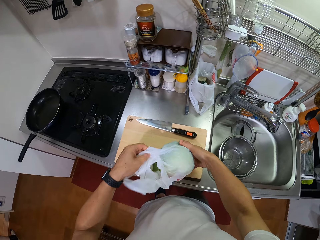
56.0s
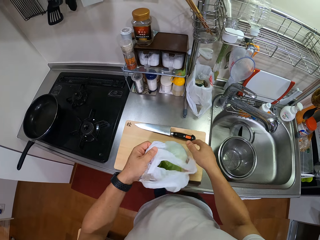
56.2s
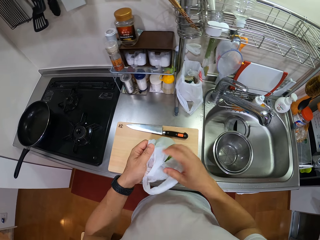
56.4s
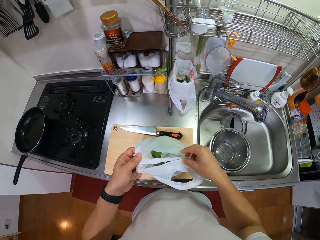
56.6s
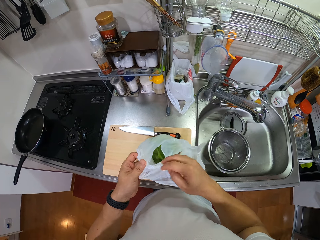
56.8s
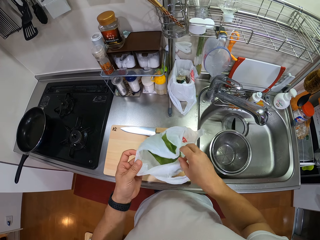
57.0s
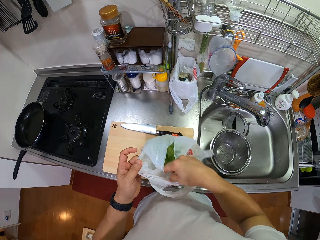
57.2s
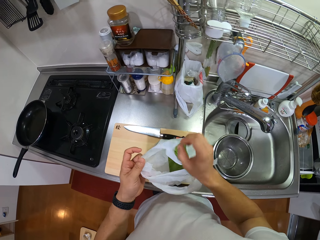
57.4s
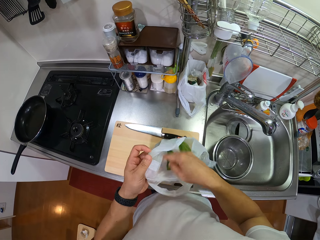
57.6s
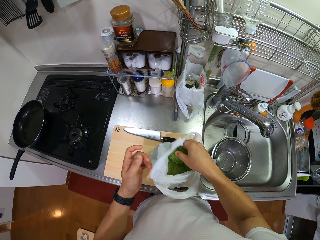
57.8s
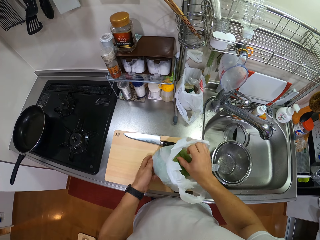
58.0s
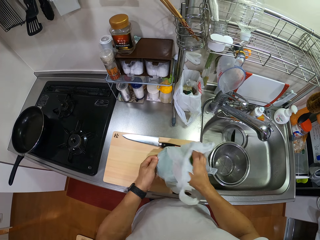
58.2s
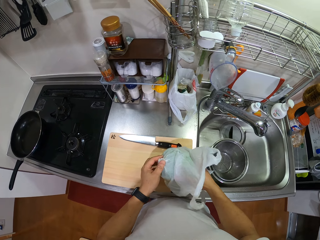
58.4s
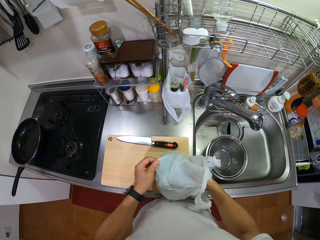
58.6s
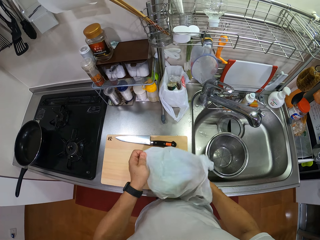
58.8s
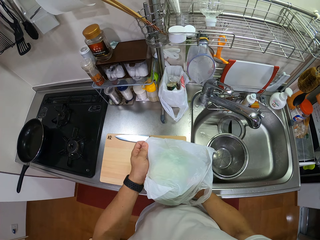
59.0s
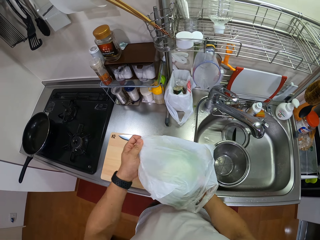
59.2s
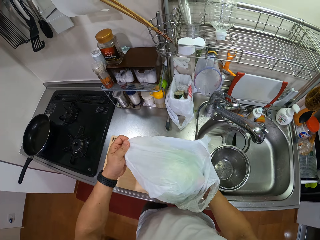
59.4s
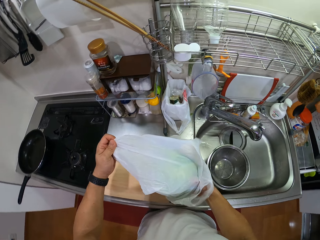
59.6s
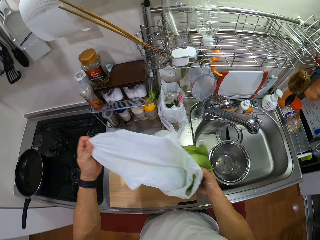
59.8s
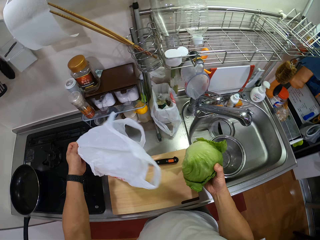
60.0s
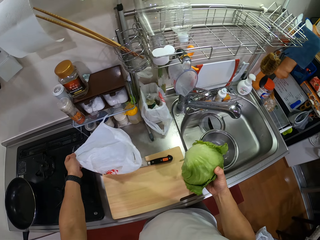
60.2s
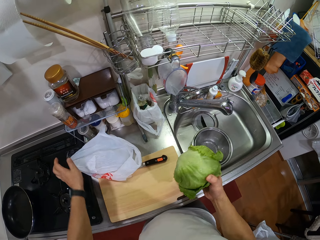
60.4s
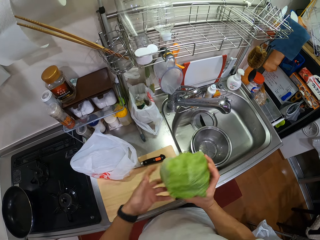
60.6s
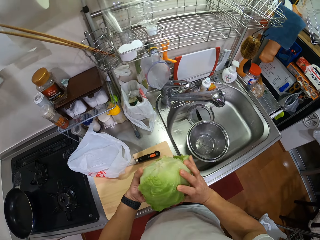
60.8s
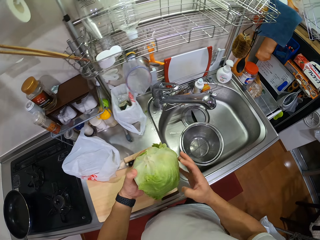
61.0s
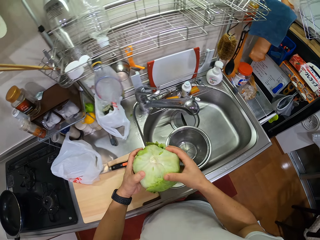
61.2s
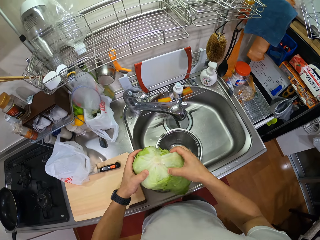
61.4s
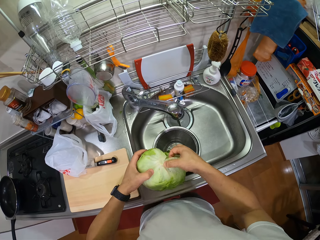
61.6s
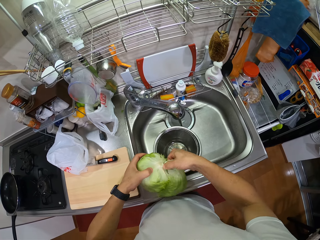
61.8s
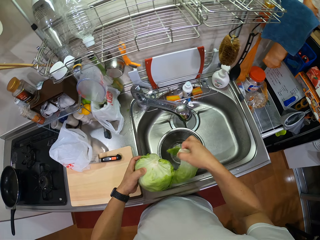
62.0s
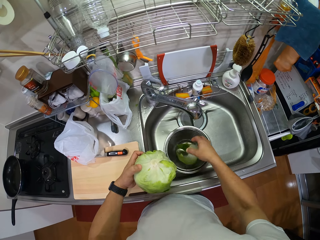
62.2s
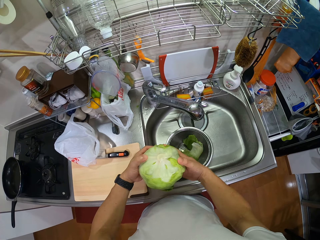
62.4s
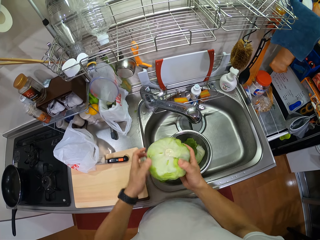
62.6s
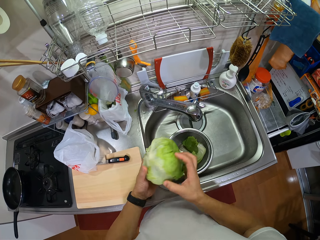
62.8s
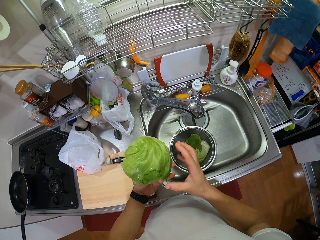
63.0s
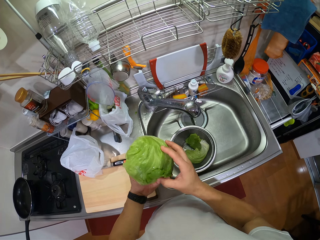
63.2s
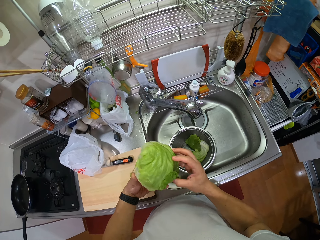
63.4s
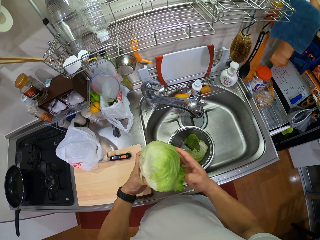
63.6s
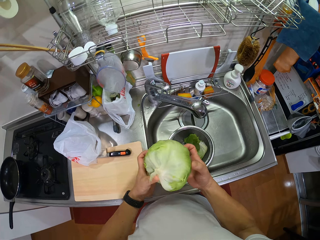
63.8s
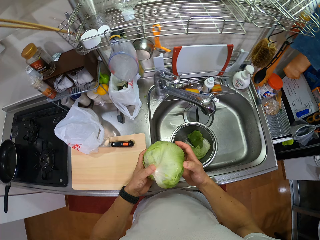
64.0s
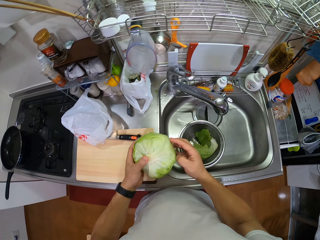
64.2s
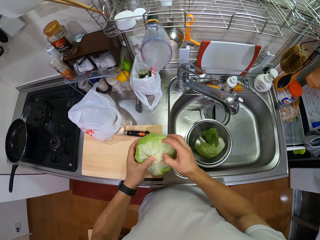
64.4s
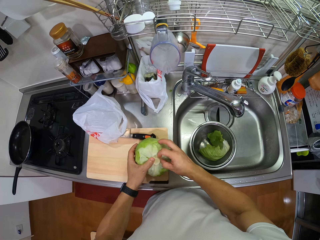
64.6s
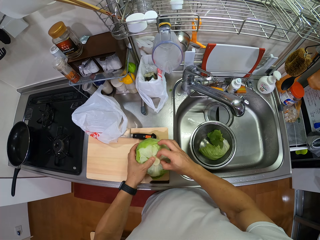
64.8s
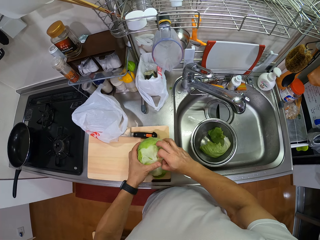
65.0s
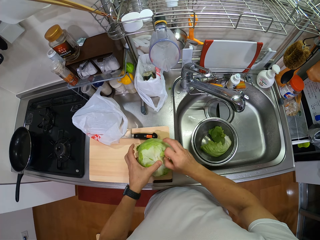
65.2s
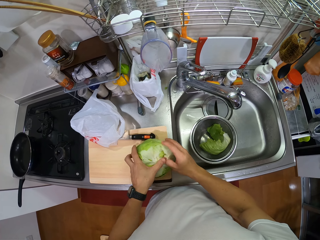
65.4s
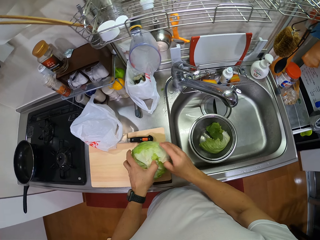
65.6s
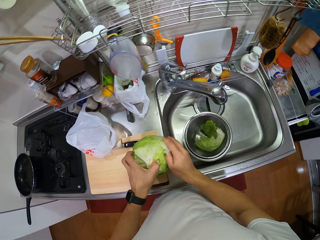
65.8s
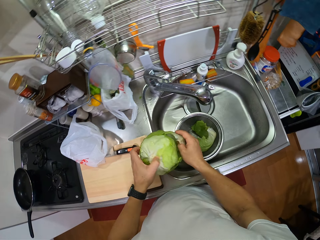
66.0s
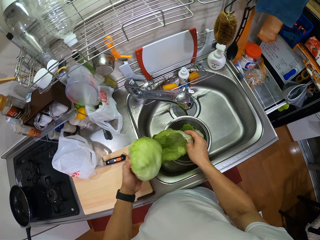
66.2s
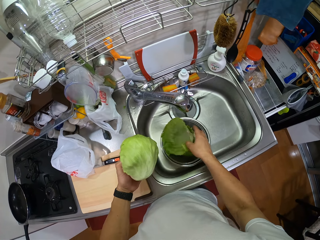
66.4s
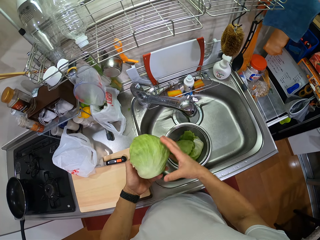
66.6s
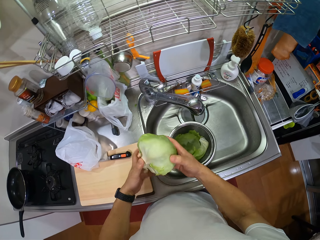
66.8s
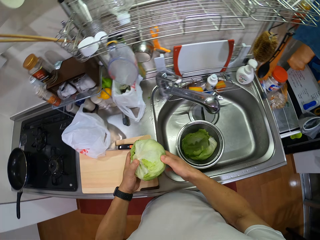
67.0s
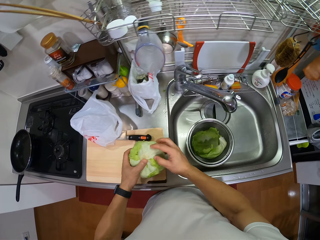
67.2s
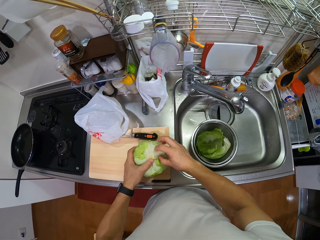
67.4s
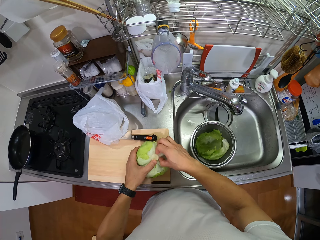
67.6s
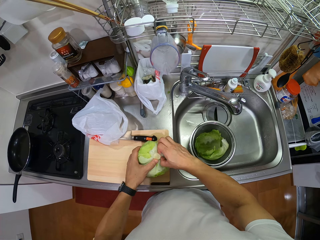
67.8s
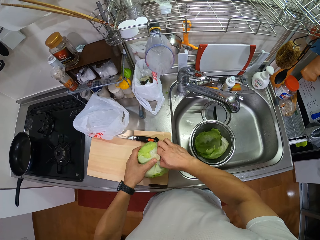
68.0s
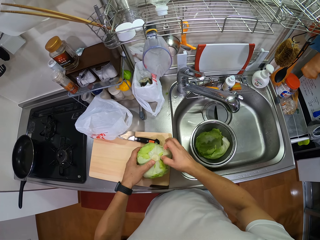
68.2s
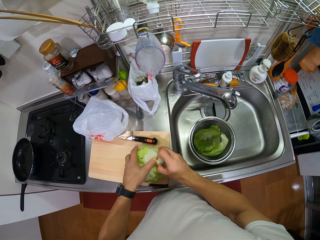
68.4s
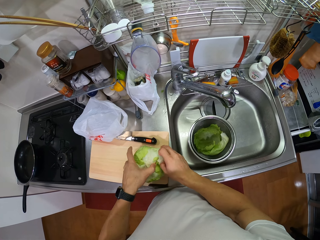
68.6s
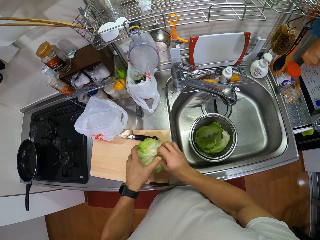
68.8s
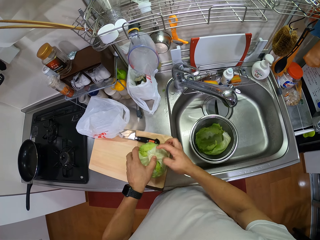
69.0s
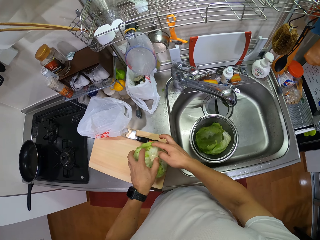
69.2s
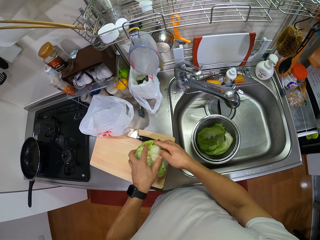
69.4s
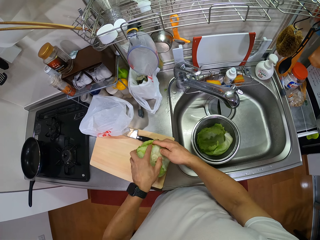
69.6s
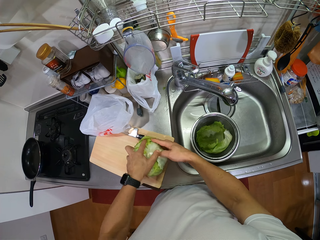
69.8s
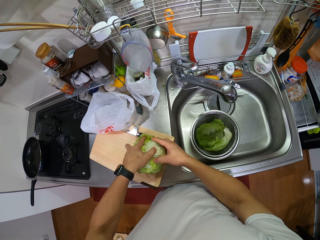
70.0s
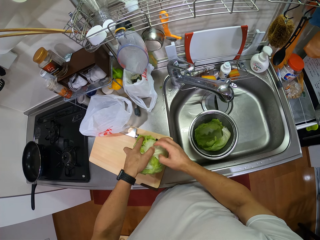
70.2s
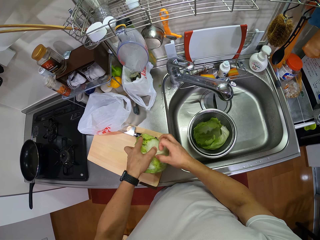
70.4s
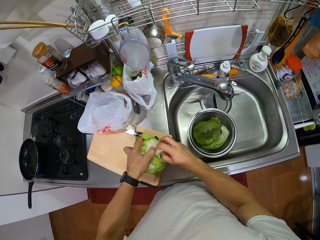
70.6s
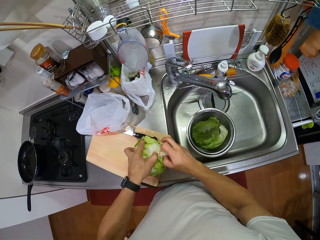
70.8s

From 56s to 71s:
The camera wearer opens the polythene paper or paper bag. They remove the Iceberg lettuce or cabbage from the polythene bag. They drop the polythene bag. They hold the paper bag with both hands. They hold the Iceberg lettuce. They peel cabbage leaves. They pull the Iceberg lettuce. They put the cabbage leaves in the bowl. They turn the cabbage. They place the Iceberg lettuce on the chopping board. They peel more cabbage leaves. They move the Iceberg lettuce. They hold the cabbage. They put the cabbage leaves in the bowl. They turn the cabbage. They place the Iceberg lettuce on the chopping board. They cut the Iceberg lettuce. They peel the cabbage leaves.

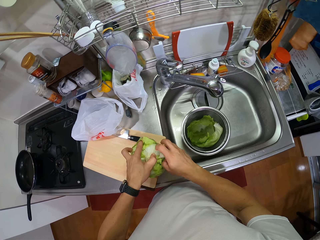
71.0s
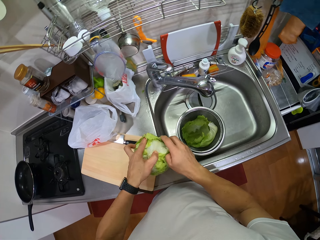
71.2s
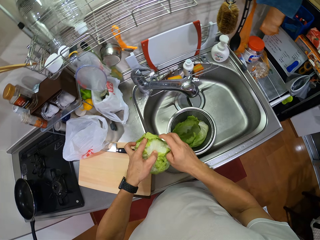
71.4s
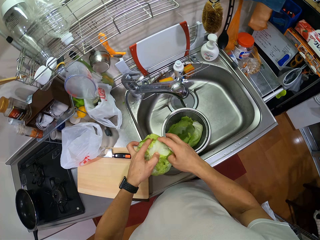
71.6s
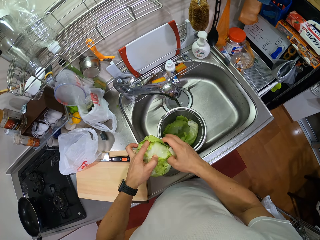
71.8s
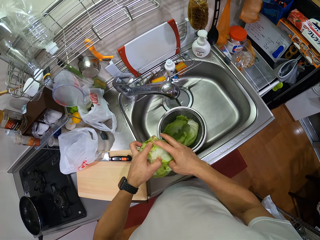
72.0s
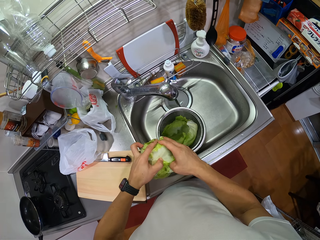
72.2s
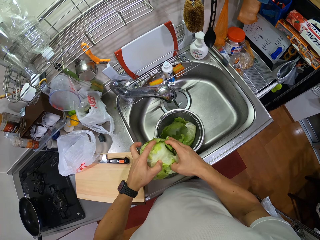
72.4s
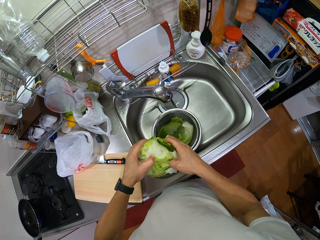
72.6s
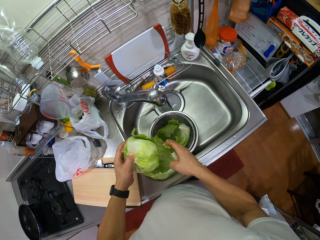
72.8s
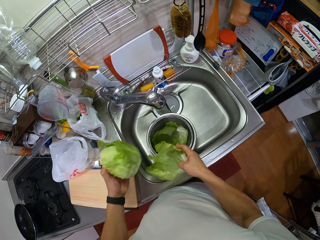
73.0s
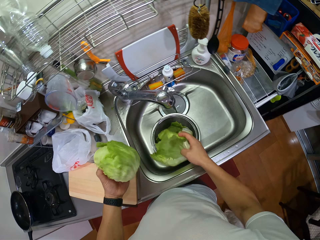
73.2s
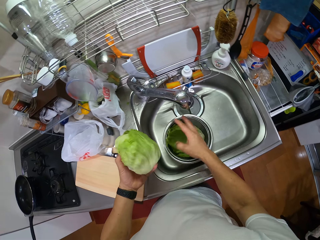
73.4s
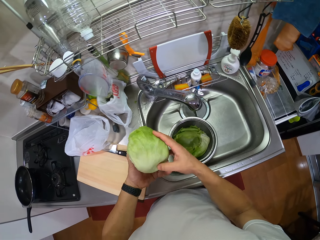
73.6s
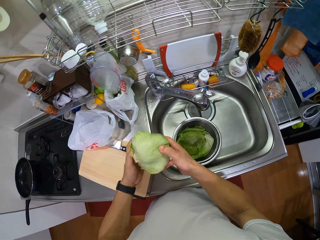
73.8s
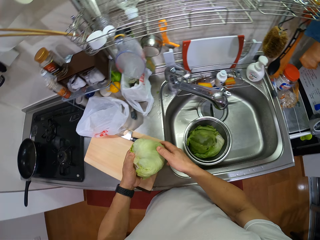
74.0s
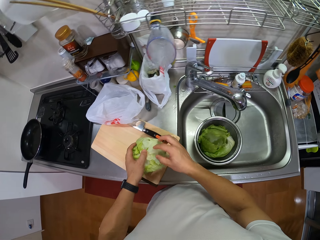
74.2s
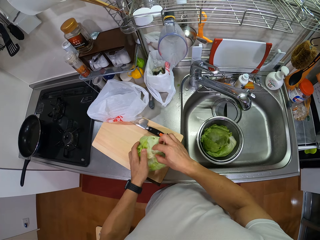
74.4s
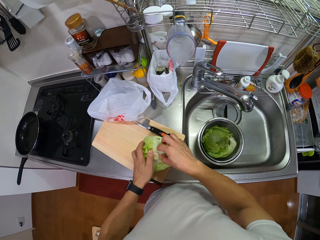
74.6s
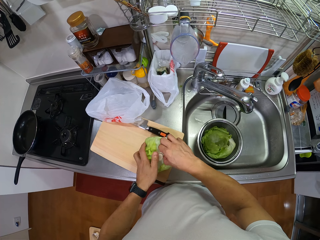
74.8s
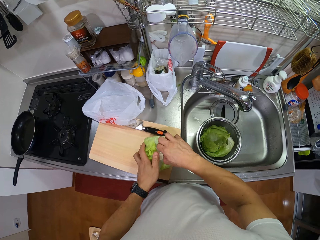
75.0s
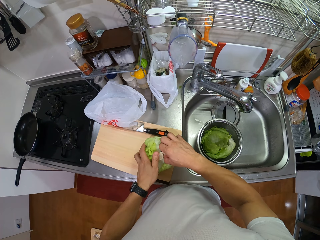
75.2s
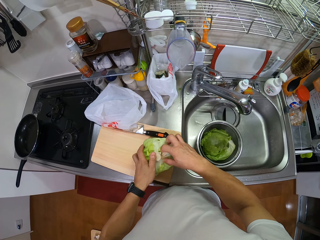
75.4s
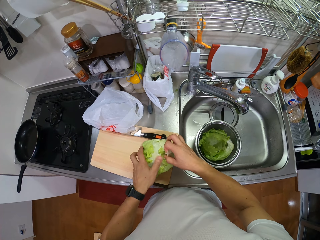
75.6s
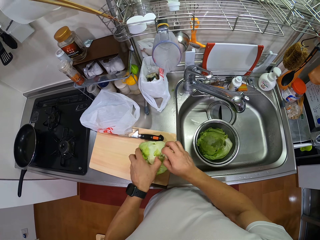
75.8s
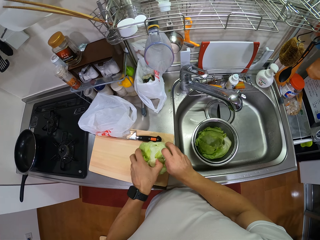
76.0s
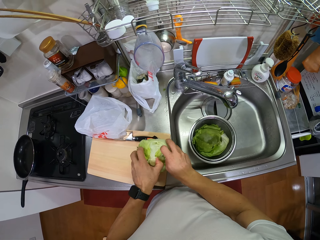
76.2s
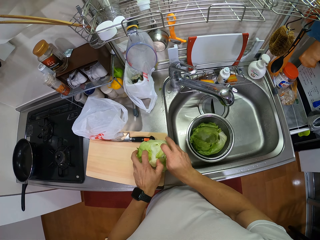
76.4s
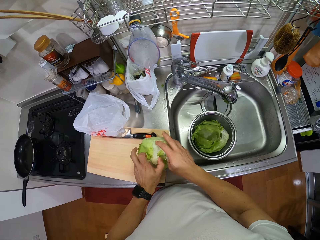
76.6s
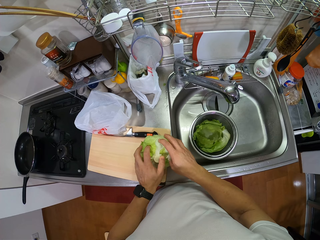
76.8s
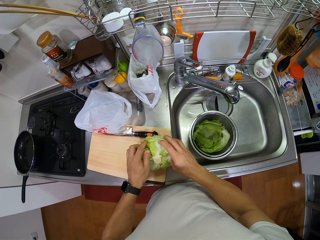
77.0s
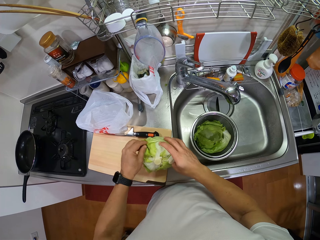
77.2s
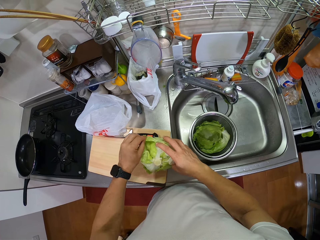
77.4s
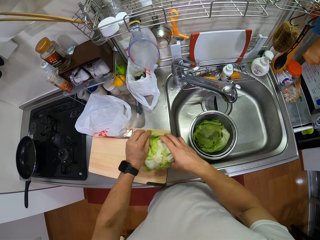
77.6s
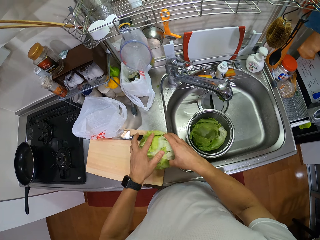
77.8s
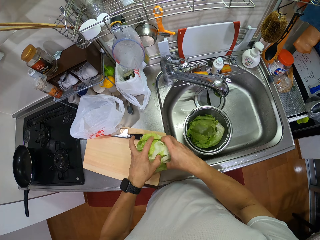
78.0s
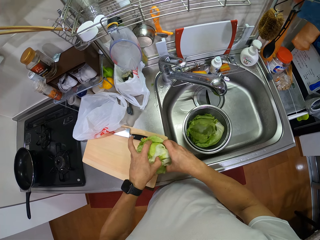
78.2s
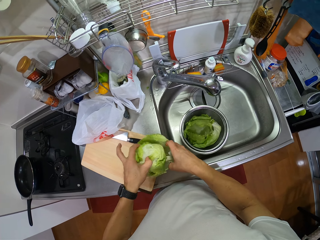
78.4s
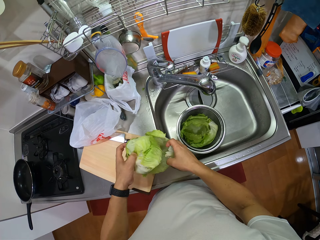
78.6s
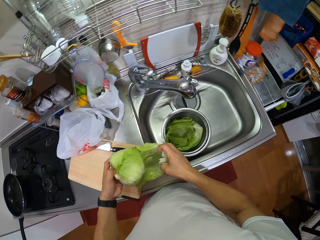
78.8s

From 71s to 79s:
The camera wearer lifts the Iceberg lettuce or cabbage. They hold the cabbage. They cut the Iceberg lettuce. They peel cabbage leaves. They put the cabbage leaves in the bowl. They turn the cabbage. They cut the Iceberg lettuce. They place the Iceberg lettuce on the chopping board. They peel the cabbage leaves. They cut the Iceberg lettuce.
